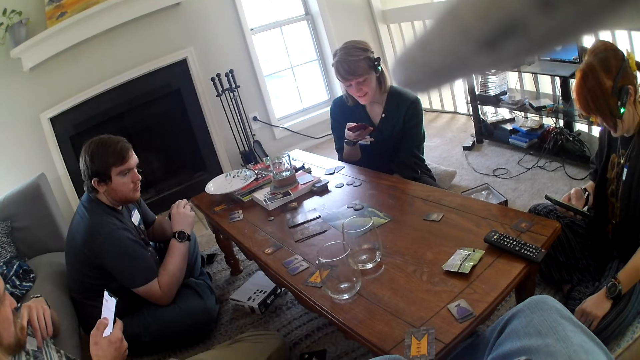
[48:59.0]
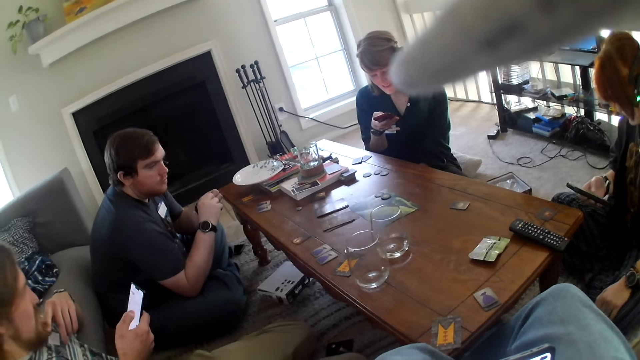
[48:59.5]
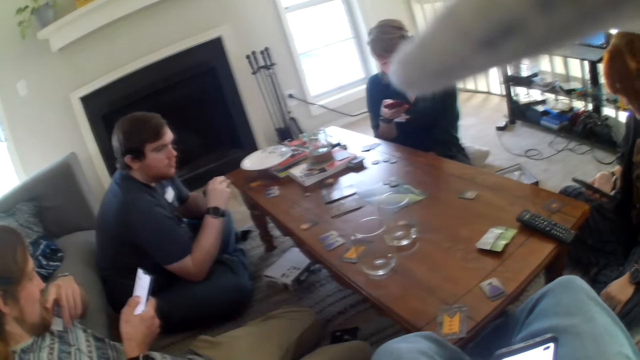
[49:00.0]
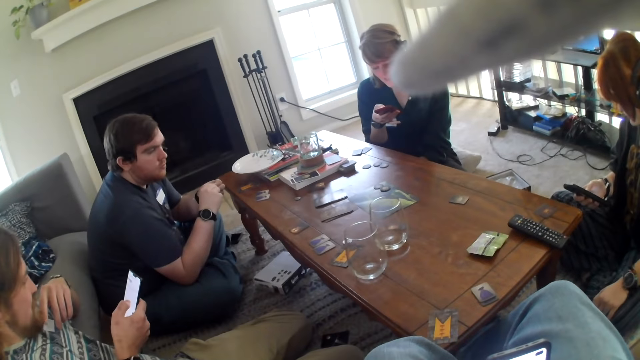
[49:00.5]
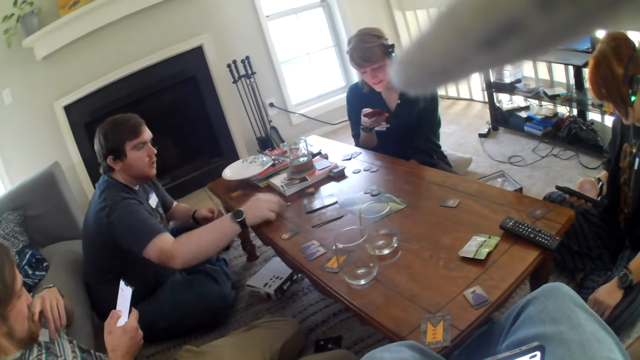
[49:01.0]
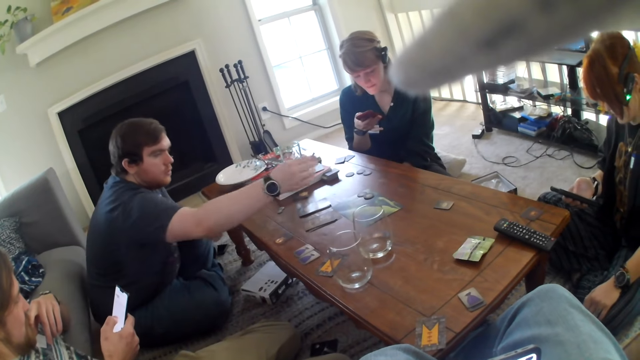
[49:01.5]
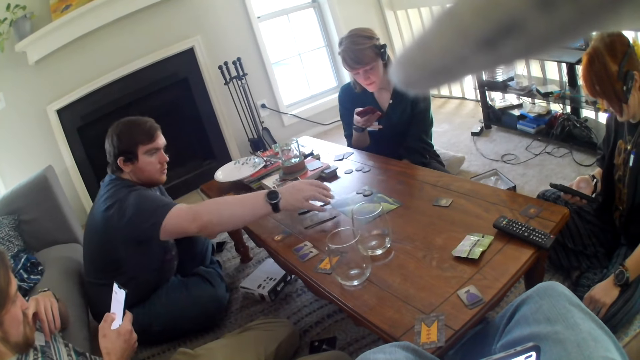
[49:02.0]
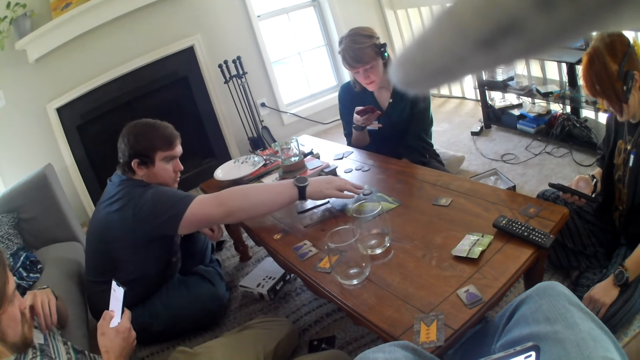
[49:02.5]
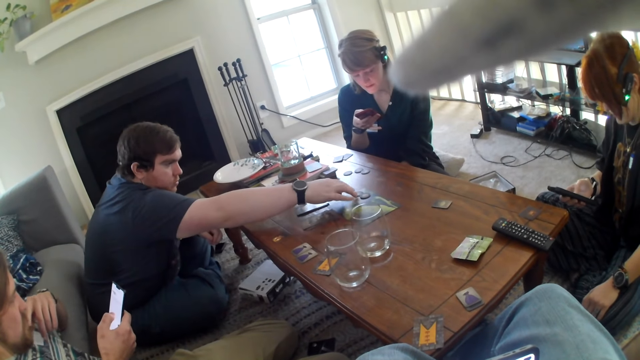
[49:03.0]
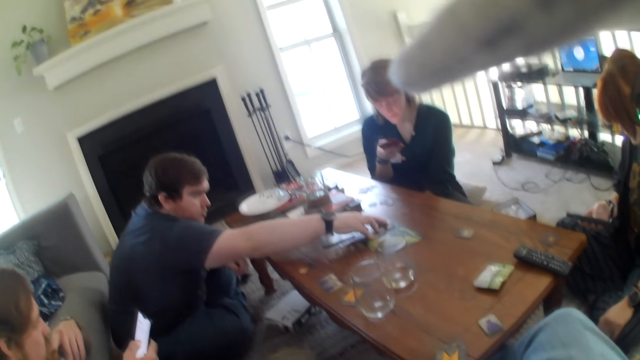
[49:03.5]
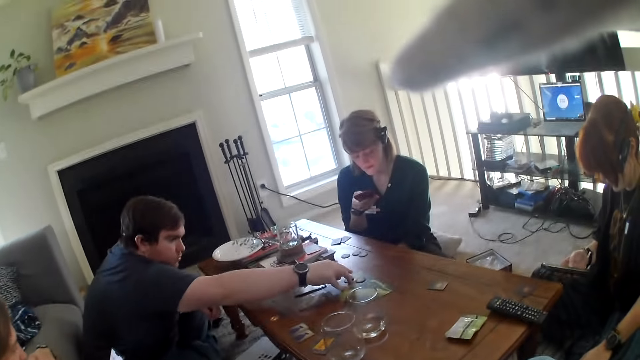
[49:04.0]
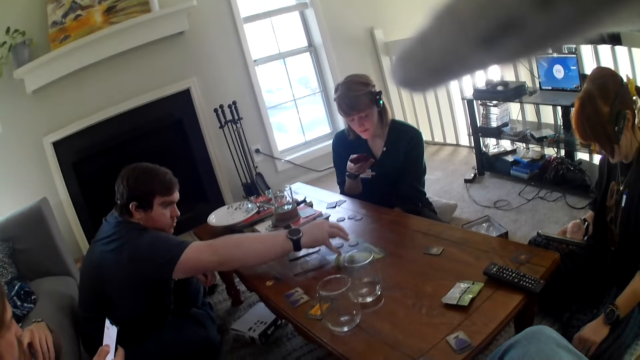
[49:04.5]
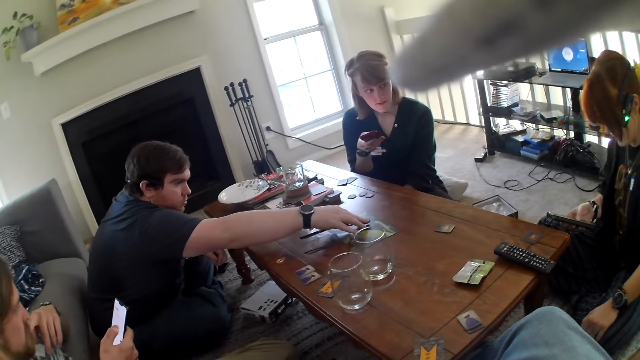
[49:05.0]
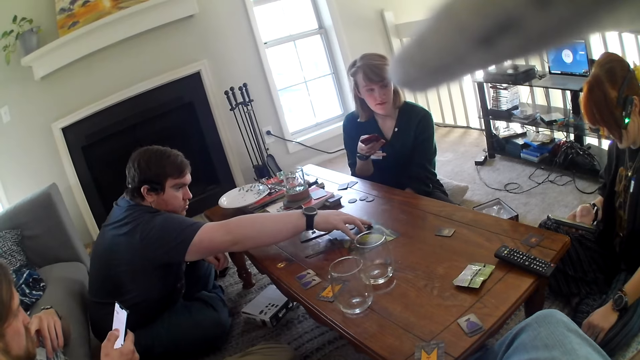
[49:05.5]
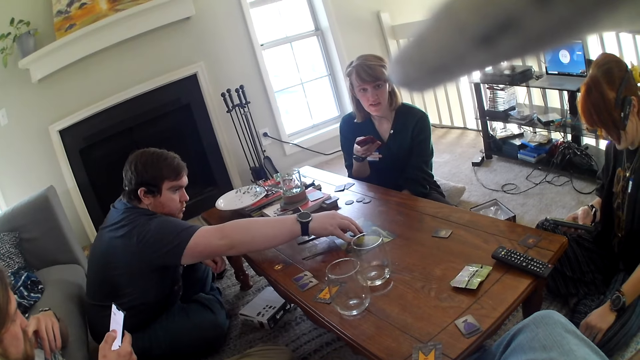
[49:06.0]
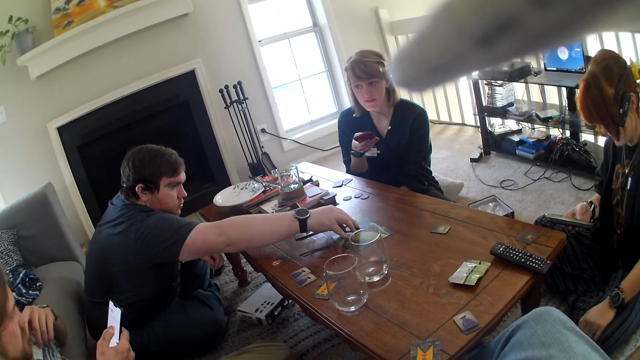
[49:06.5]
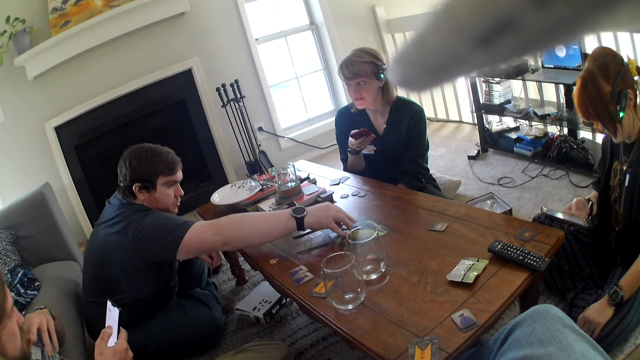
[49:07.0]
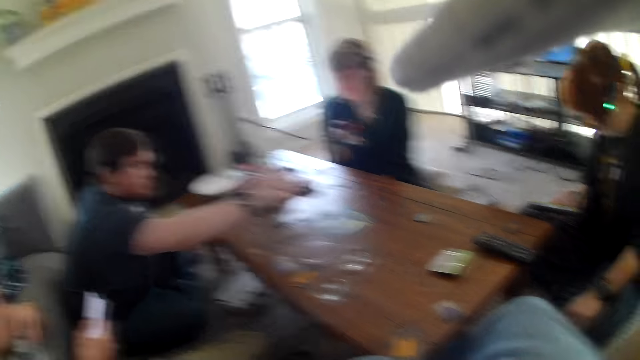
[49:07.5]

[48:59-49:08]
A man places something on the table and picks something from the table.

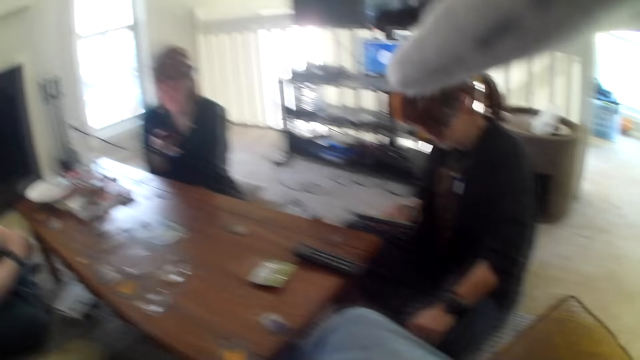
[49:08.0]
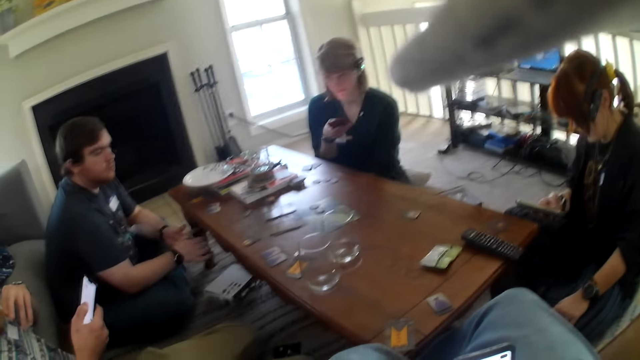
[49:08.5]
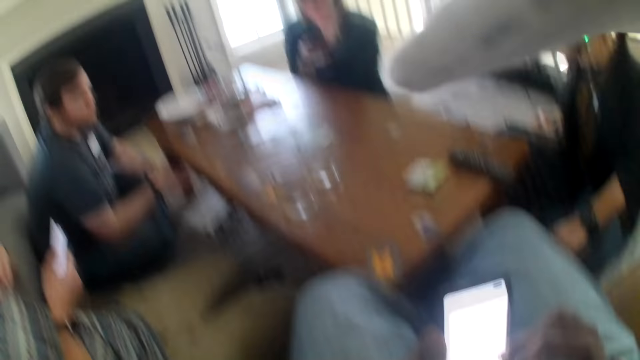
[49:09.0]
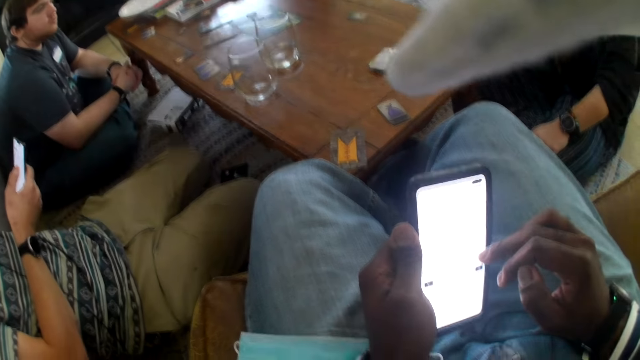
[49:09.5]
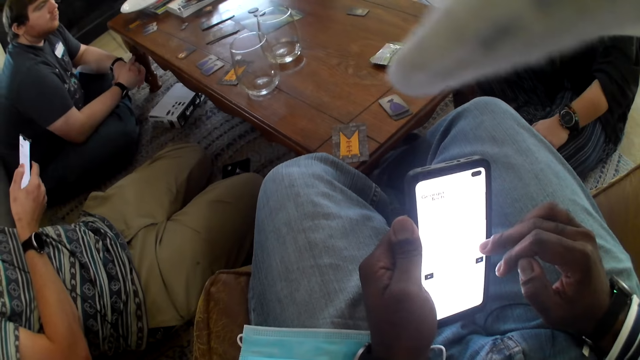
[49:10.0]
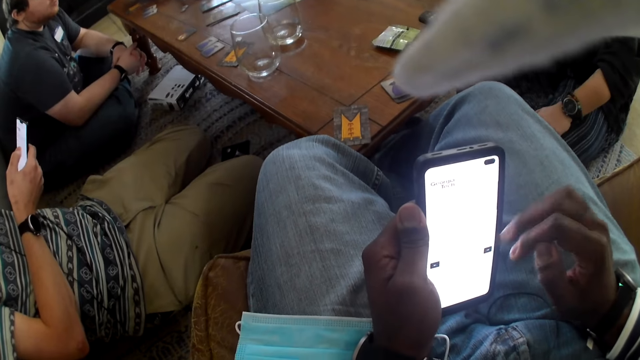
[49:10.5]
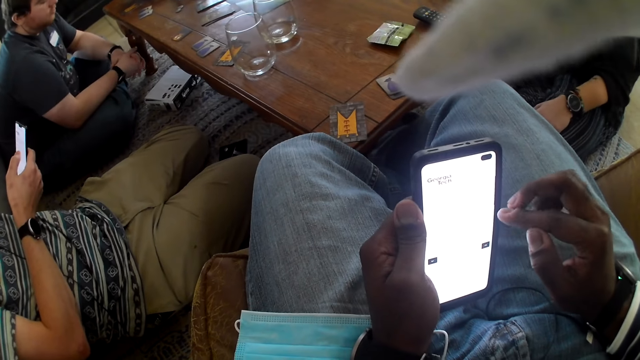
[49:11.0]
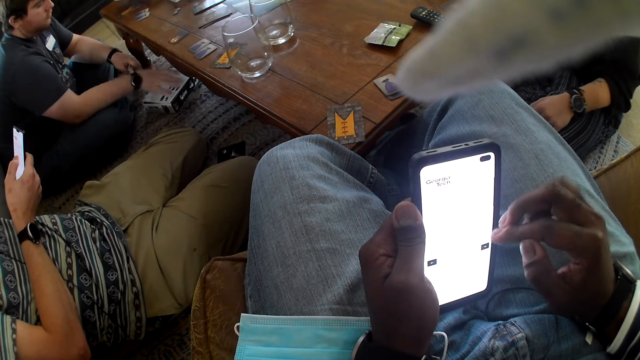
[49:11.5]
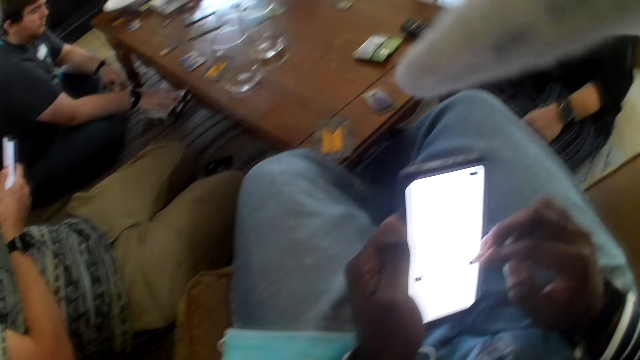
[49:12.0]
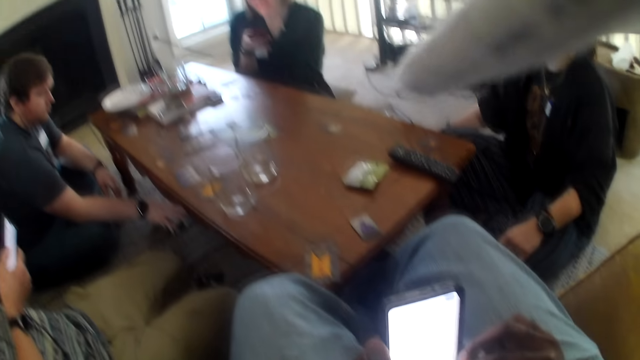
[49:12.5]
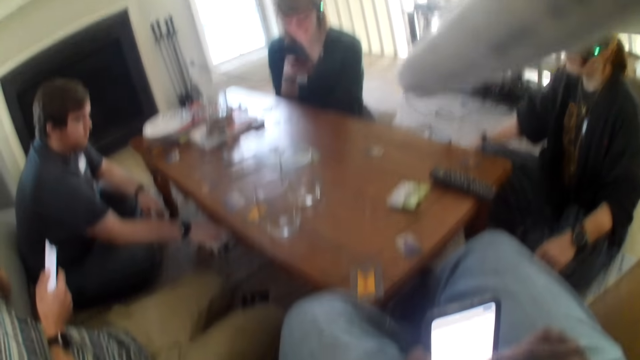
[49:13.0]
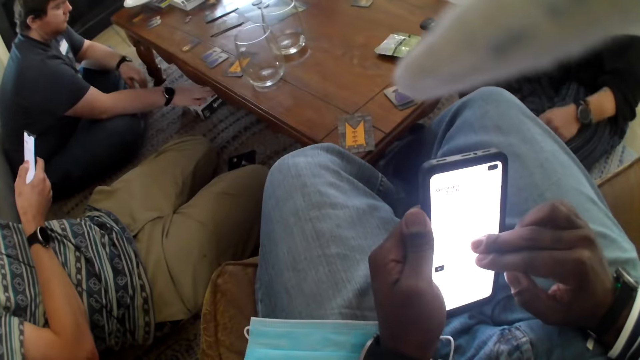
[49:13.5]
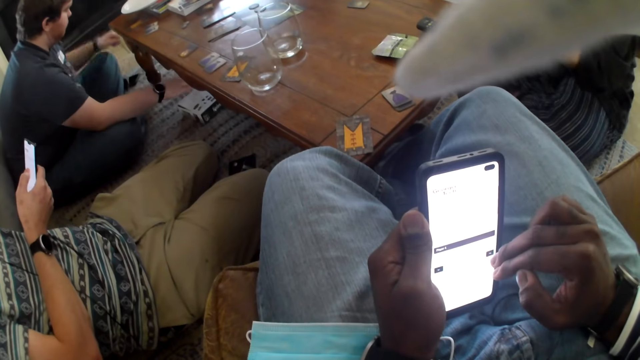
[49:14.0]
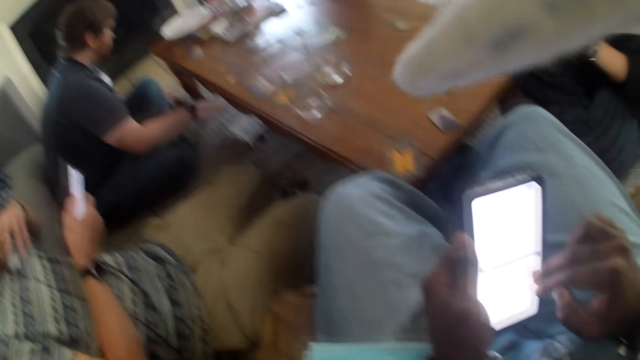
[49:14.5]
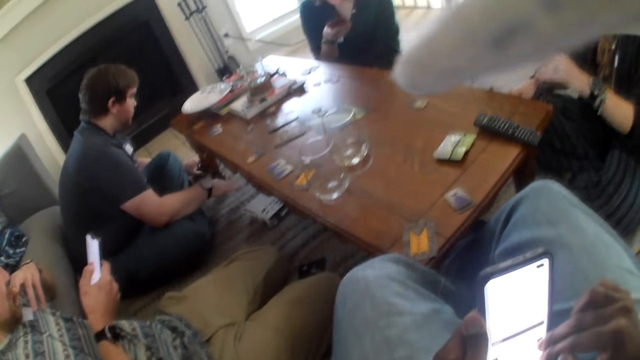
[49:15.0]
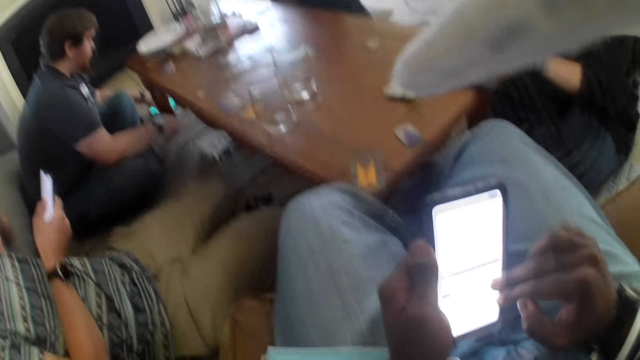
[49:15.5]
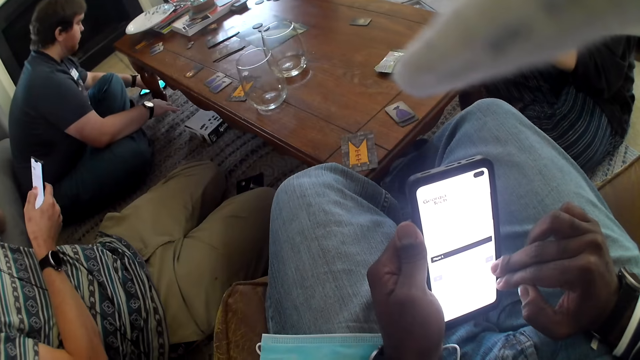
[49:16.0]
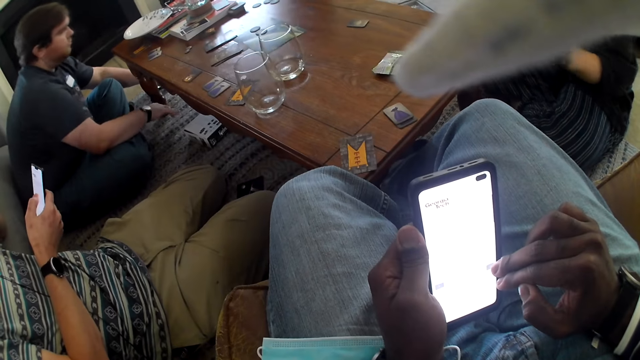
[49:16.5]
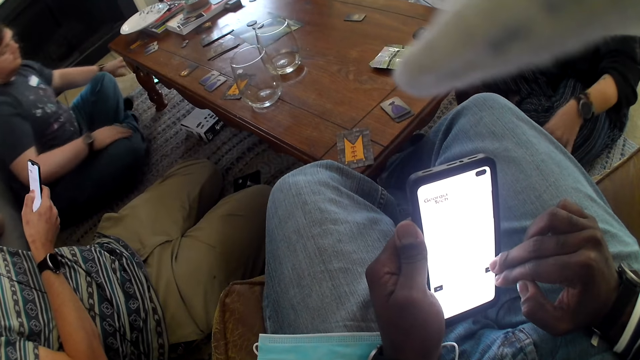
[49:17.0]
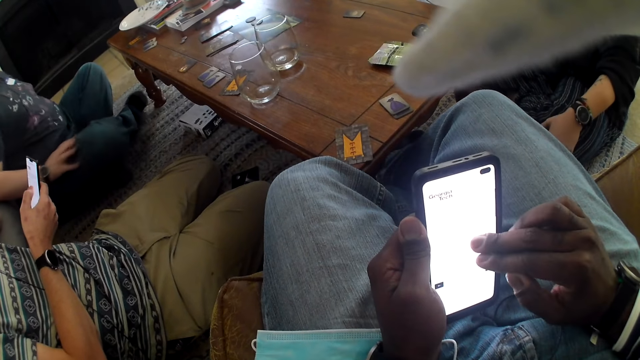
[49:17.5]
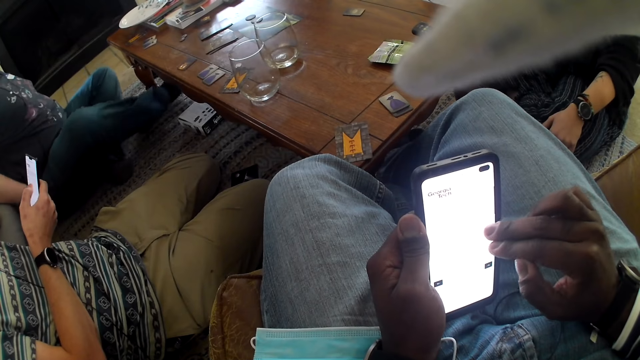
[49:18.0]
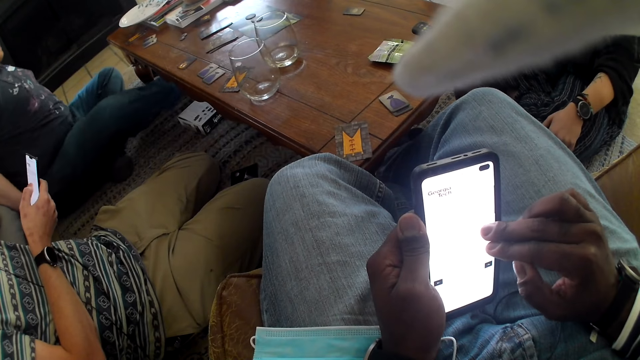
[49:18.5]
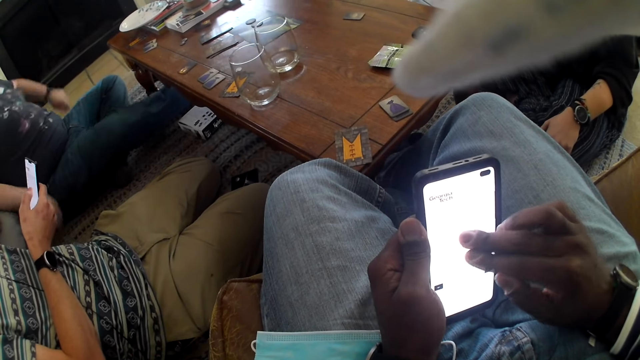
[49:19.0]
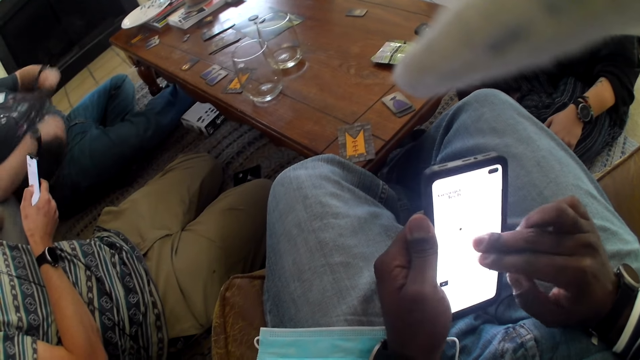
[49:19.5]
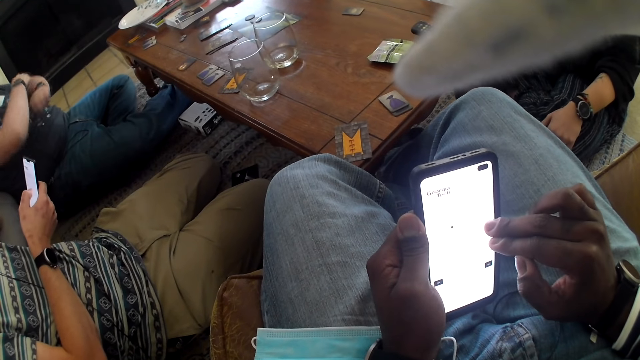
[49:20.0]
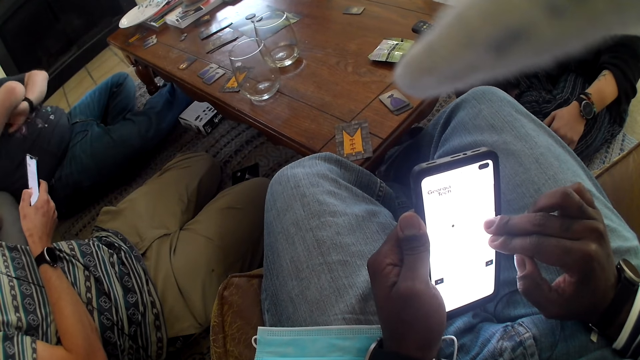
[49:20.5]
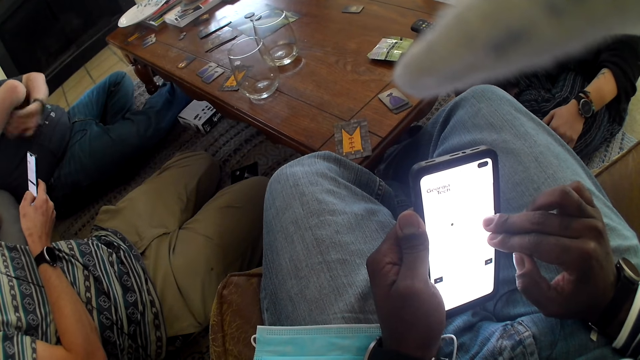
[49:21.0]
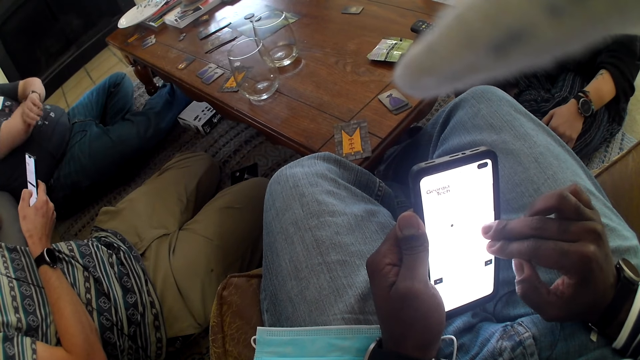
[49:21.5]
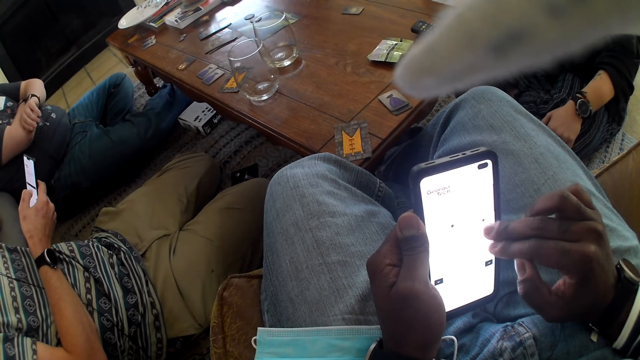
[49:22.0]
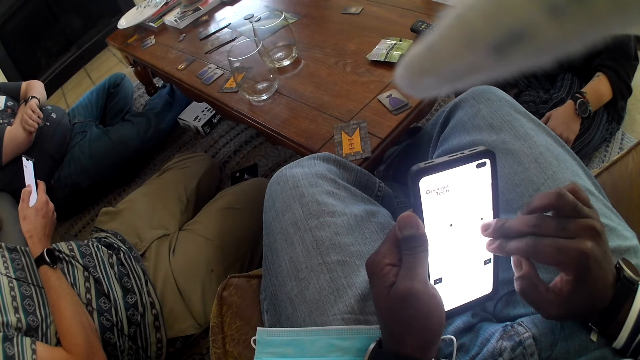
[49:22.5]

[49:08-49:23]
The camera wearer looks around the table. They stare at a phone. A man moves the box under the table, on the rug. The man turns on the phone screen. The man adjusts his sitting position. The camera wearer stares at the phone. The man folds his hands. The camera wearer operates the phone.
